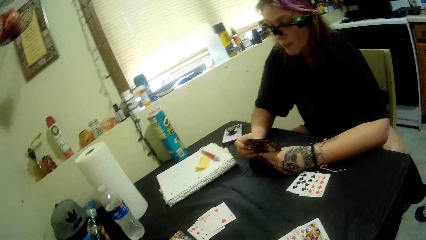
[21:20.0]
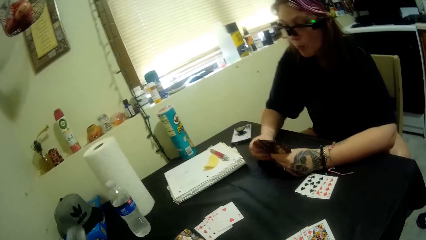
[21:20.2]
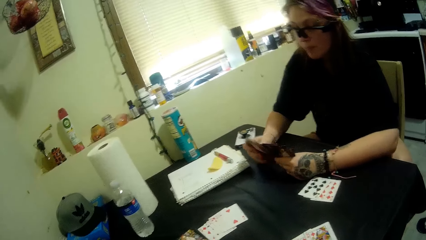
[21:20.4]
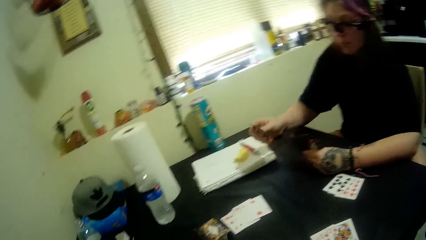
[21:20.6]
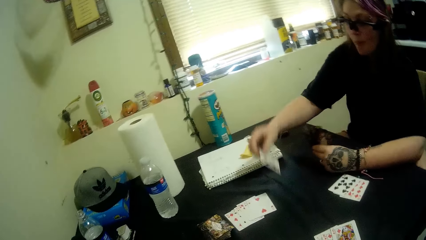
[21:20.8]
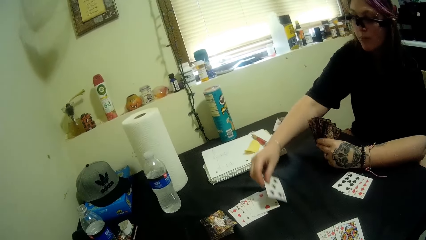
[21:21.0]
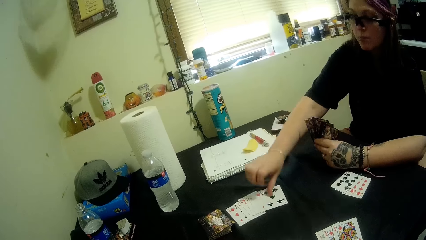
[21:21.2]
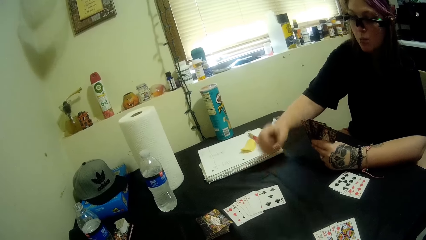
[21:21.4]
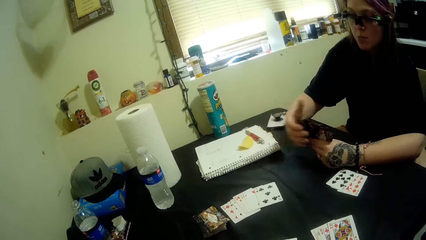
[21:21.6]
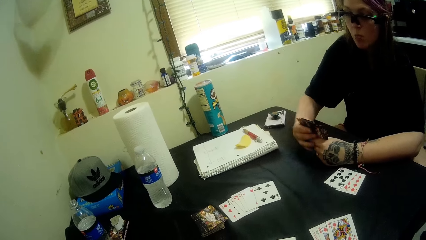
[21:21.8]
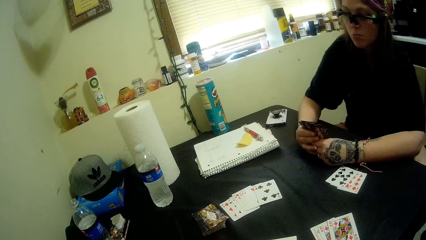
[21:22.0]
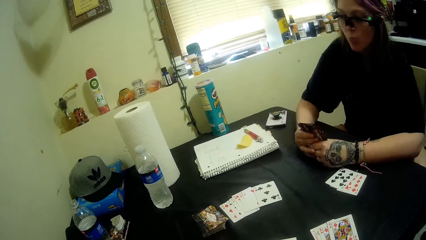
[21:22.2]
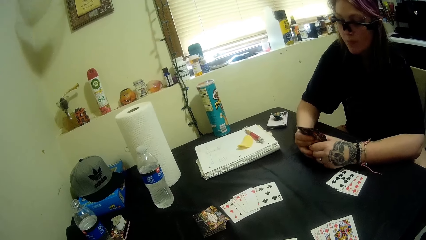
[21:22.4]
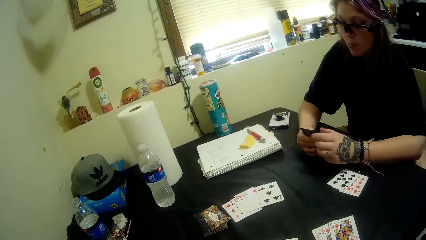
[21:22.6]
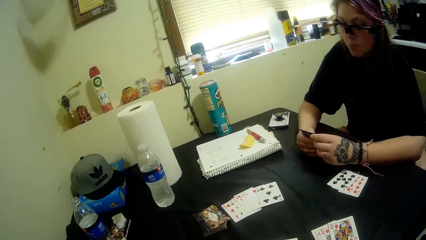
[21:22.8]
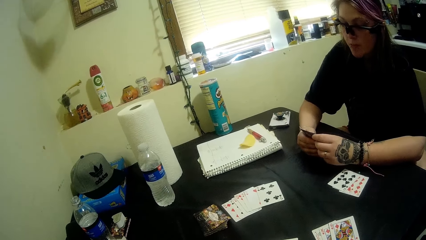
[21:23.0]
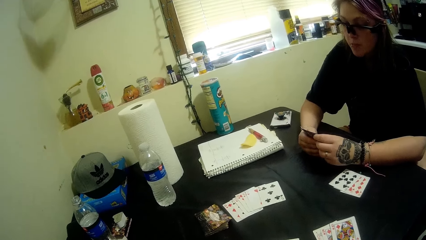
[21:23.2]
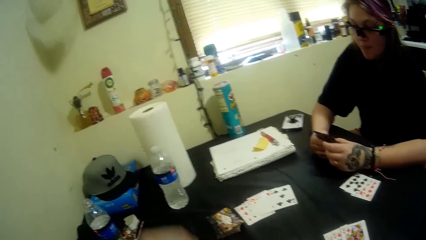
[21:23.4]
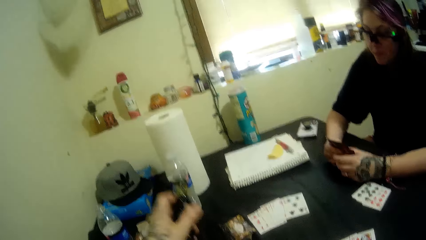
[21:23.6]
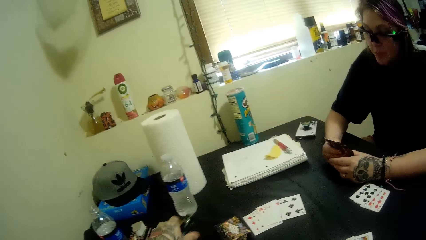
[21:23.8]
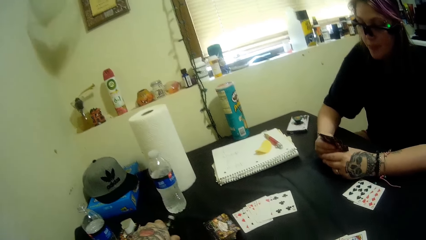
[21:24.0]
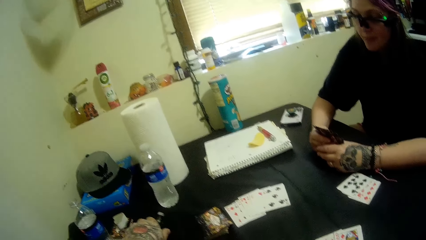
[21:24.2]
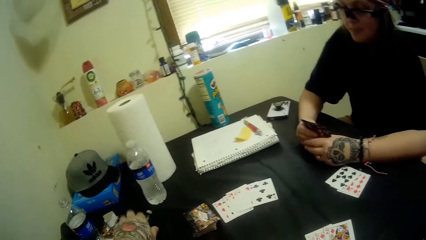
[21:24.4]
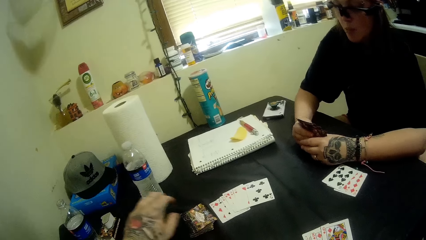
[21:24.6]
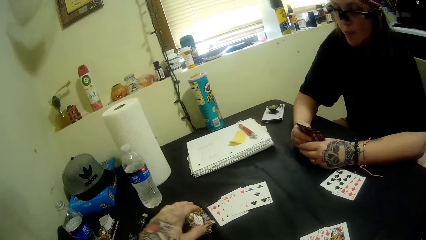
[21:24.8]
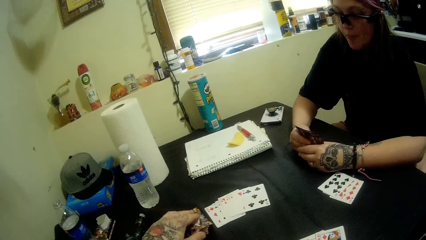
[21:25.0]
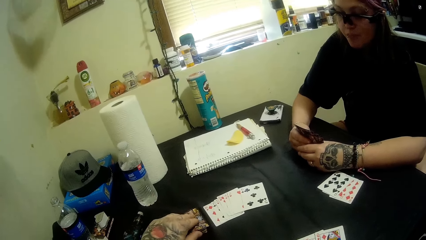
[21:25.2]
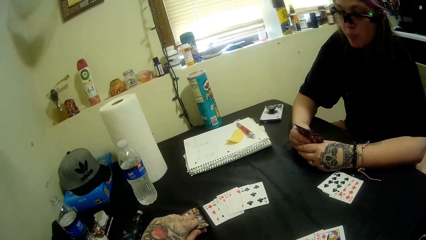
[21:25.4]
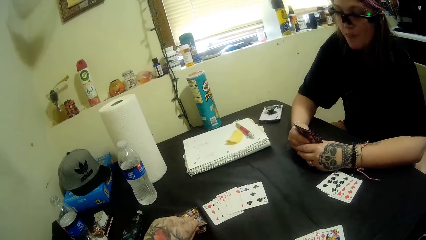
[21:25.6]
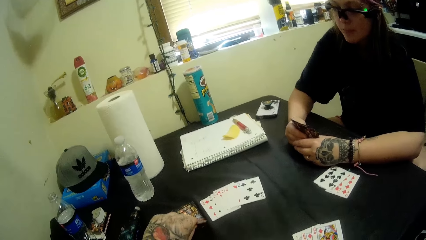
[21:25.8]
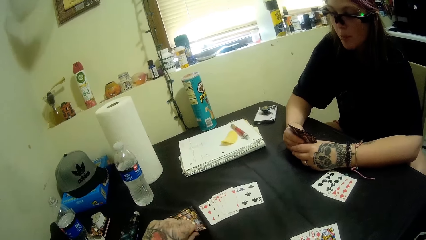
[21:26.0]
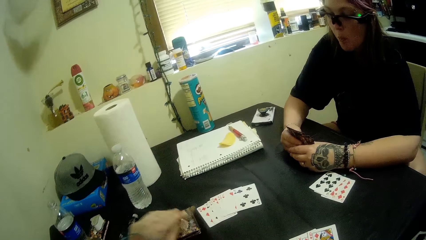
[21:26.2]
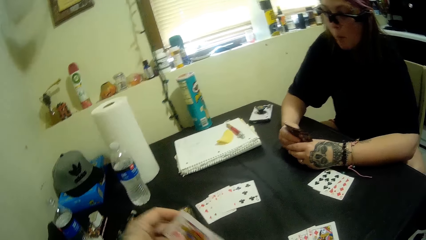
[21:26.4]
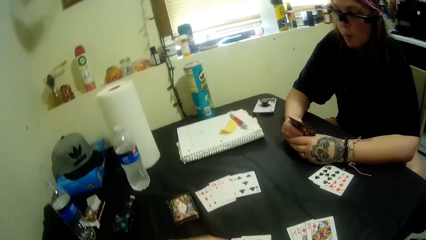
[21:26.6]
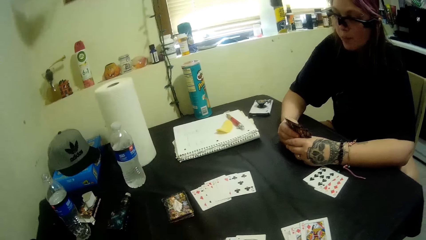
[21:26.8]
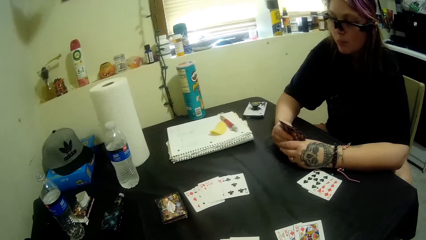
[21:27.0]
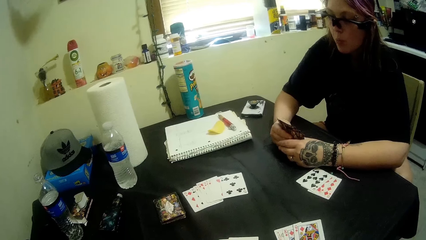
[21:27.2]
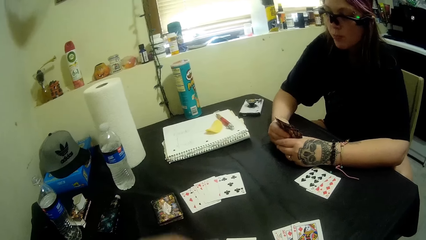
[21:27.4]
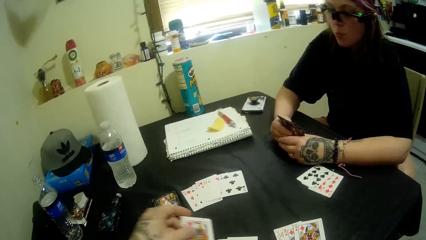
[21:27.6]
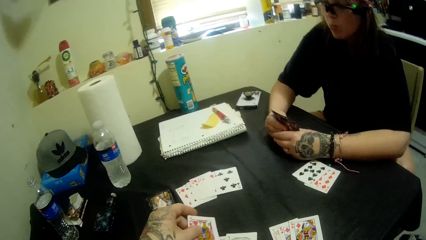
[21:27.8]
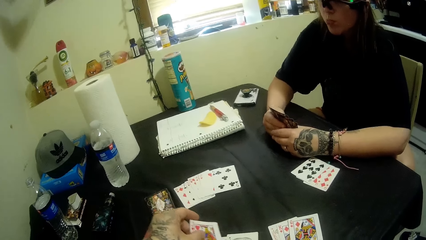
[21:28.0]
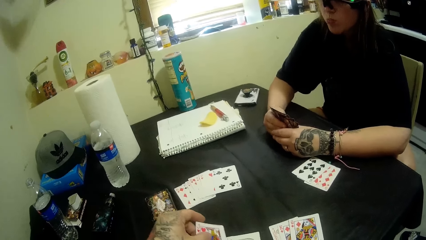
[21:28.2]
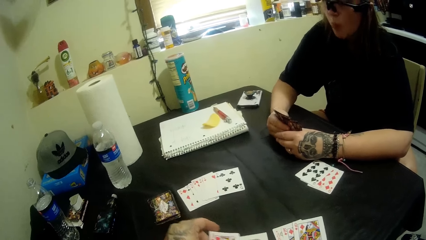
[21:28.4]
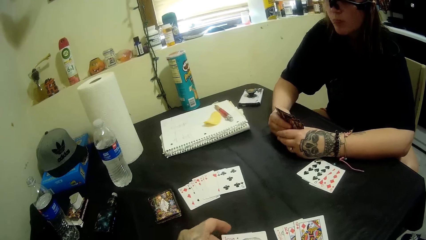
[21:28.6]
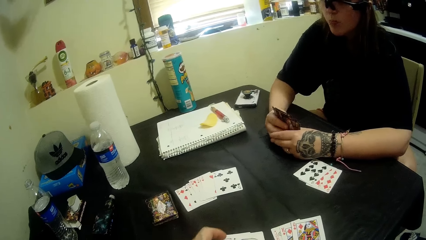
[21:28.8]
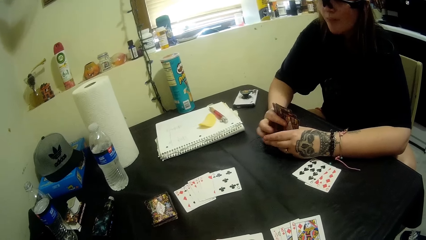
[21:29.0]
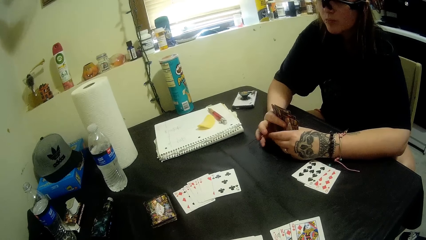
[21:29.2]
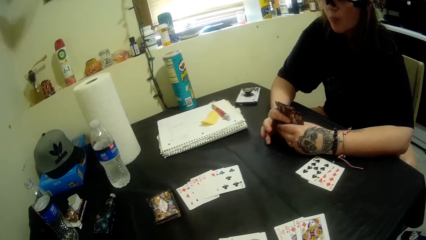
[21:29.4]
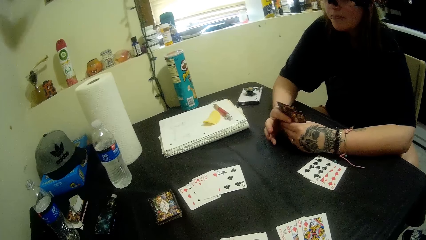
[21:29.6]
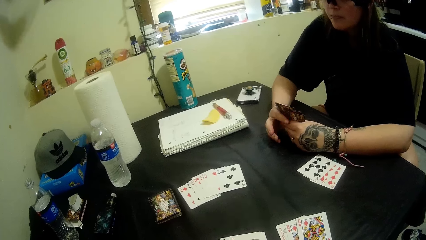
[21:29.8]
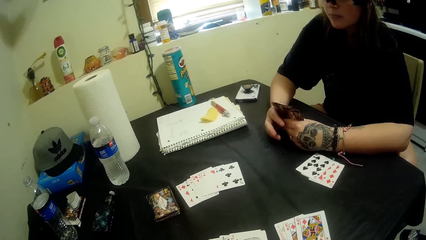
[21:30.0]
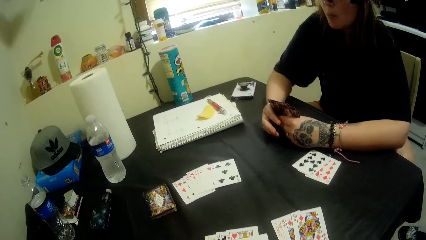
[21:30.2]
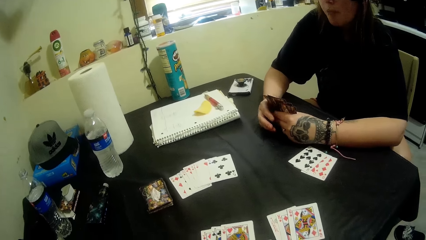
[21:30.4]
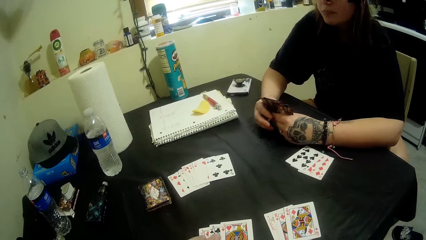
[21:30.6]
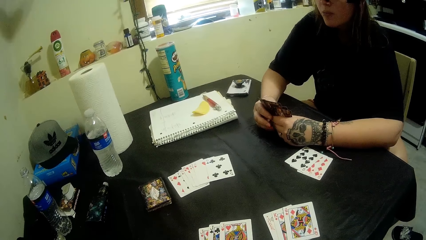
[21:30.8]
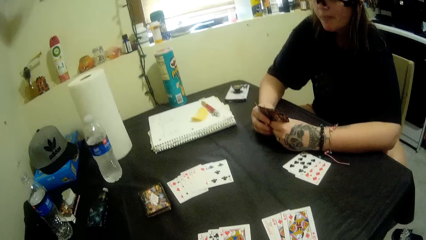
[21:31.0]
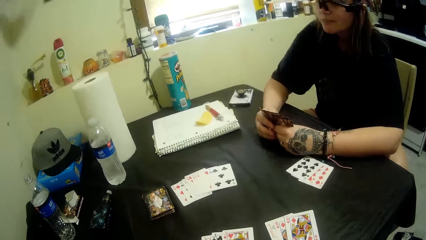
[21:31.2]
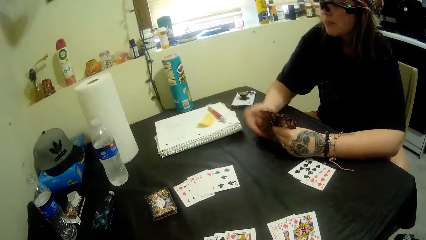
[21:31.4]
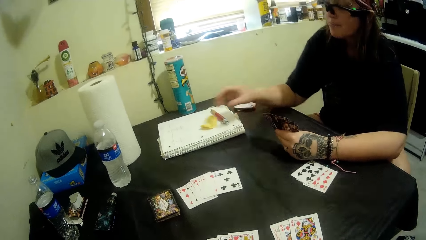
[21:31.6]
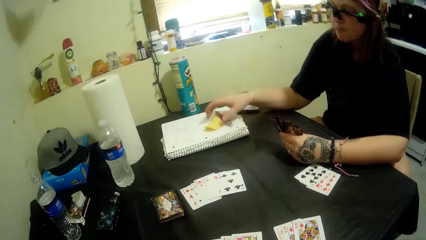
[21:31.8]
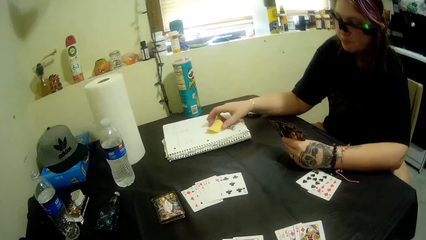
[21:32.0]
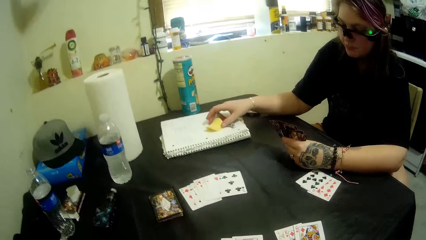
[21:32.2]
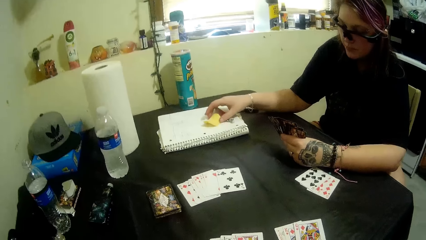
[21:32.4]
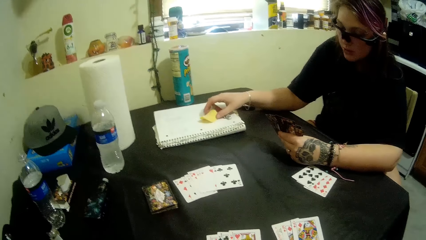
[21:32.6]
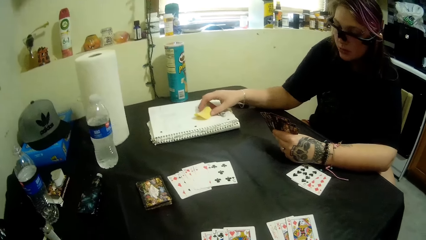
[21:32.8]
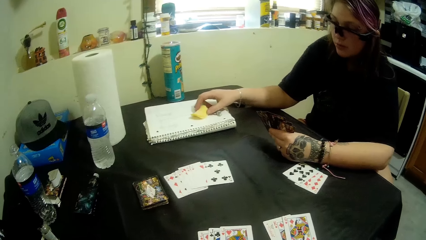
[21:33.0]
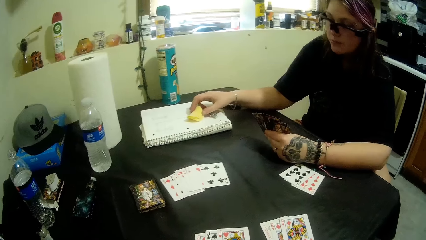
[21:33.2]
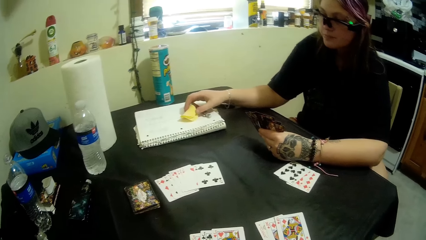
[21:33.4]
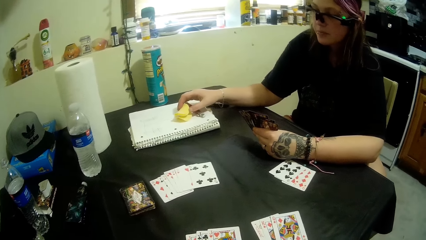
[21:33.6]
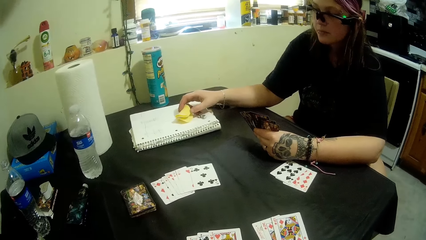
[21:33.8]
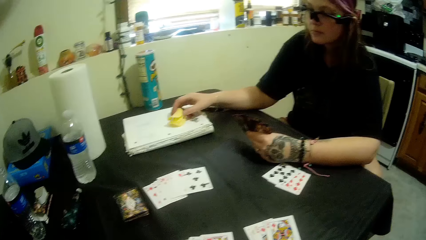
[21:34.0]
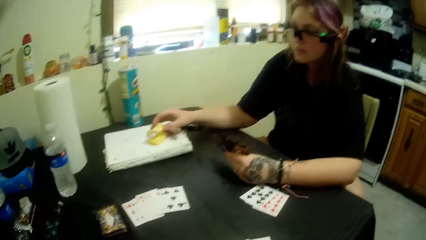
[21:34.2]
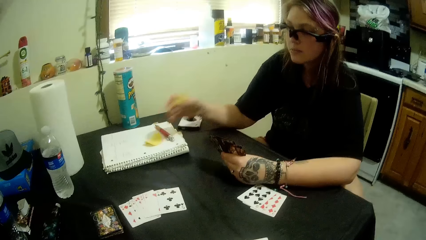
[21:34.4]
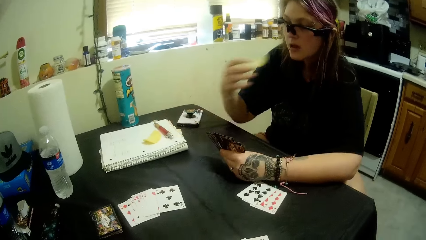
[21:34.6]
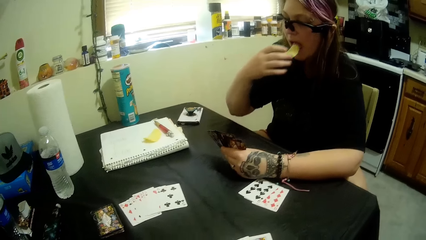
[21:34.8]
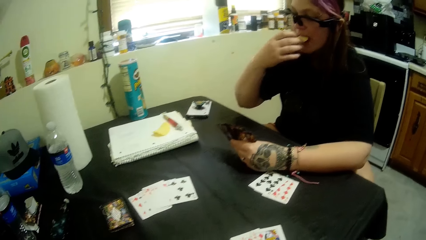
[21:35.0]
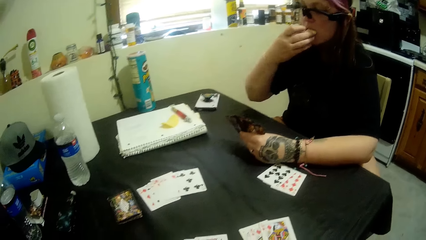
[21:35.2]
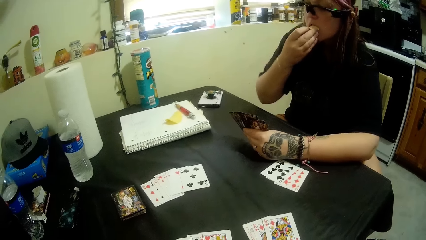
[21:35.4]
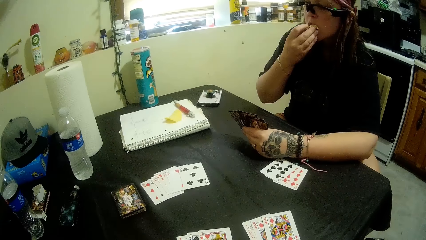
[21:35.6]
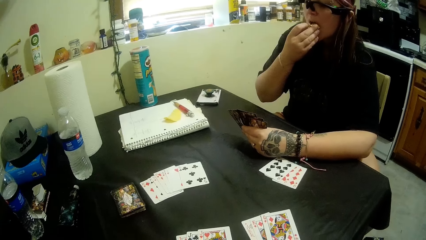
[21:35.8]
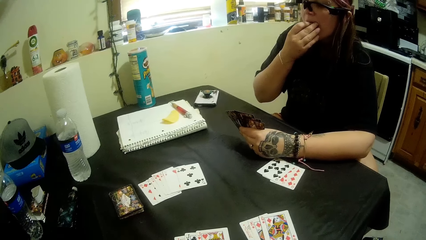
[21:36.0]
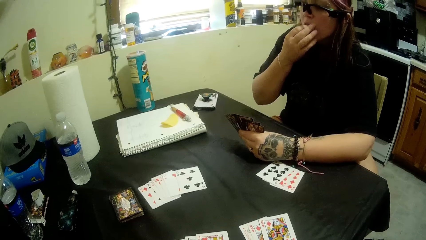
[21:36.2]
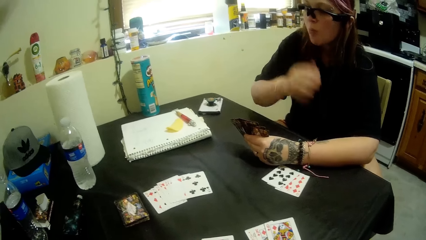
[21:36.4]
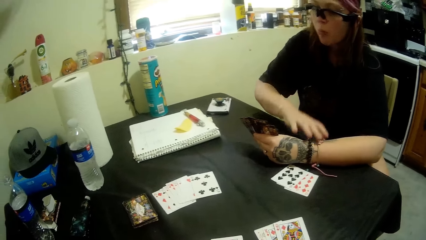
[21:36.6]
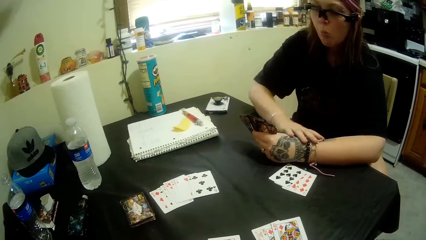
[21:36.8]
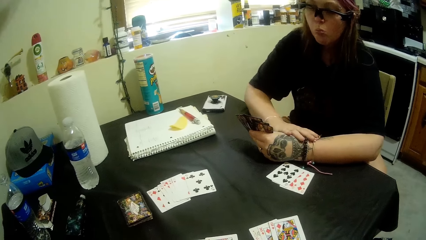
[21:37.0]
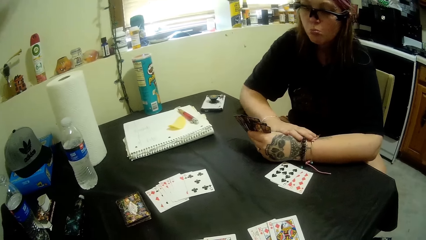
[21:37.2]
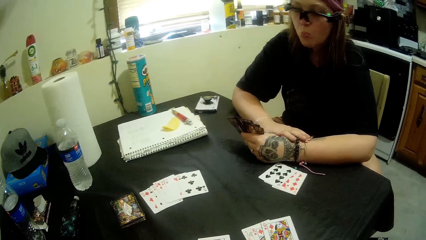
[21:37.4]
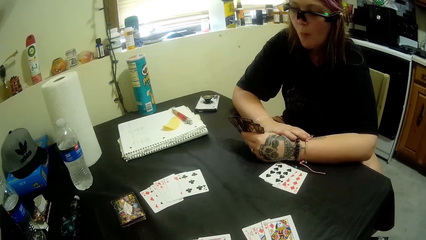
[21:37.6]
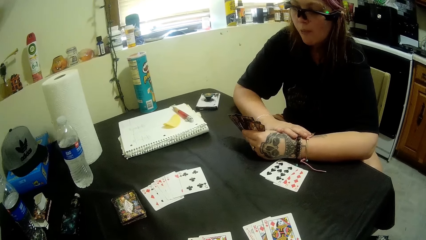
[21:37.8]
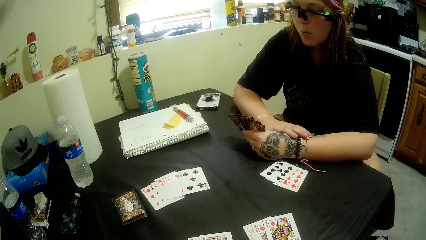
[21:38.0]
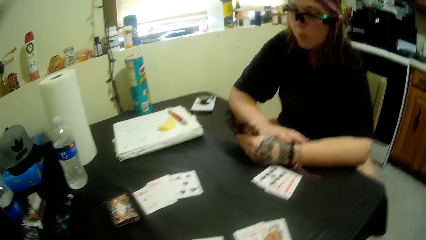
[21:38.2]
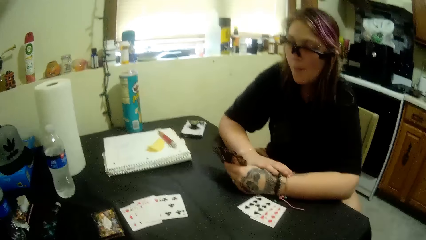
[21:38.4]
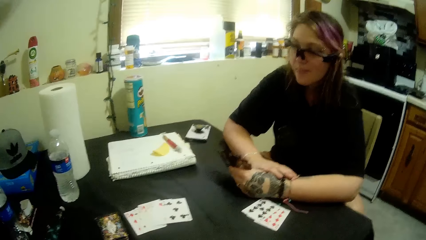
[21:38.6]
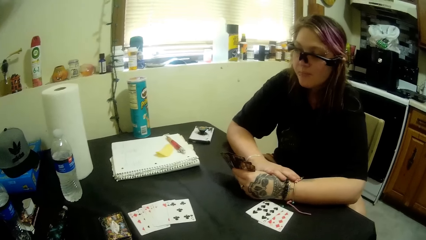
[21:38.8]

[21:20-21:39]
A woman plays a card. The camera wearer drops the shisha bottle on the table. They pick a card from the stacked cards on the table. The woman eats part of the snacks on the table.
